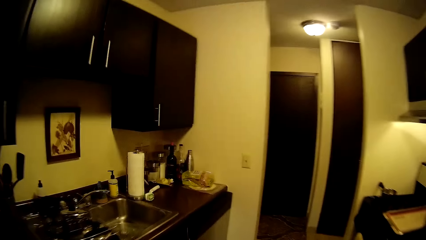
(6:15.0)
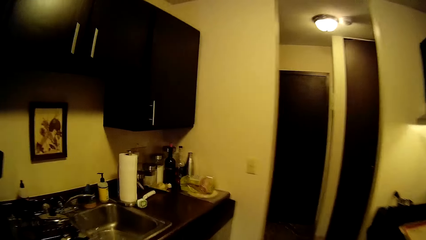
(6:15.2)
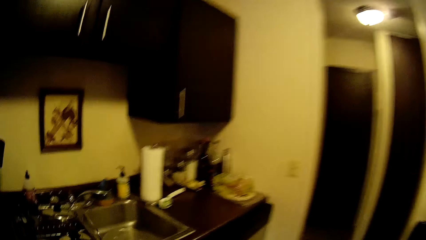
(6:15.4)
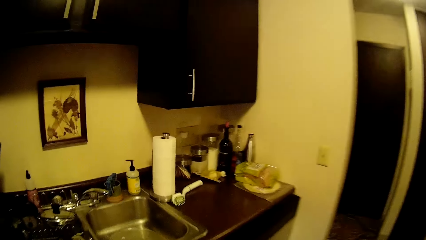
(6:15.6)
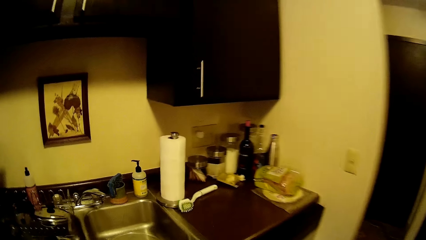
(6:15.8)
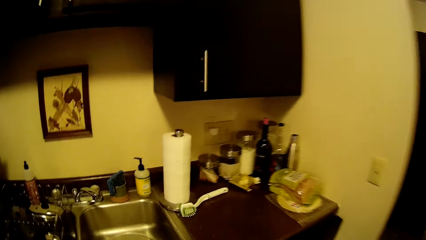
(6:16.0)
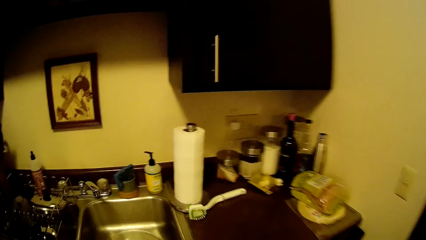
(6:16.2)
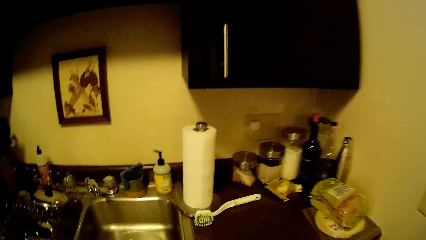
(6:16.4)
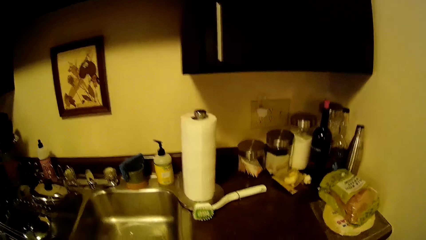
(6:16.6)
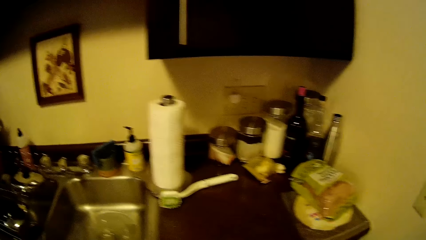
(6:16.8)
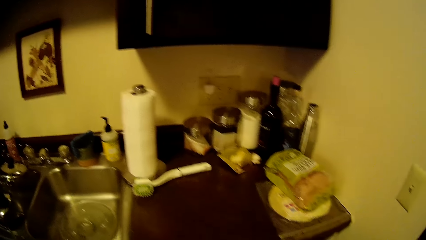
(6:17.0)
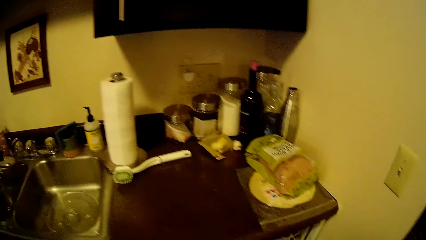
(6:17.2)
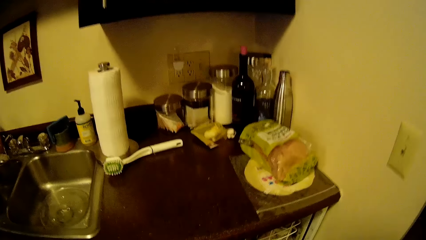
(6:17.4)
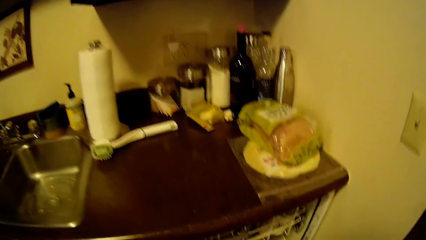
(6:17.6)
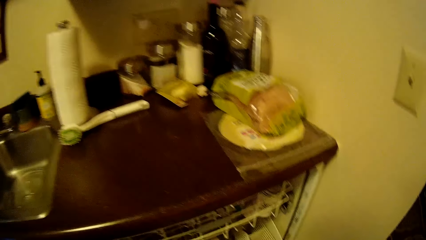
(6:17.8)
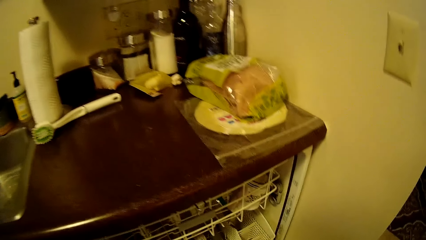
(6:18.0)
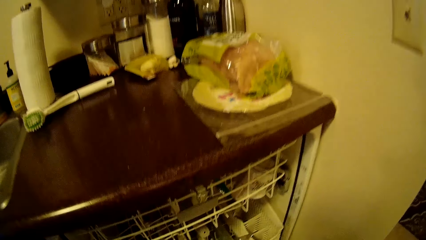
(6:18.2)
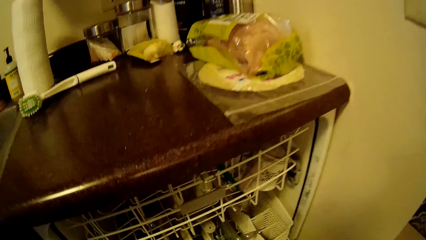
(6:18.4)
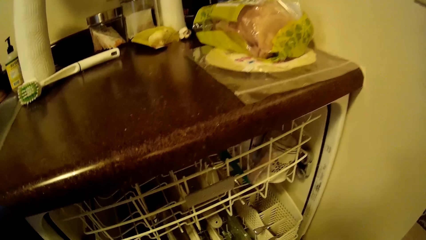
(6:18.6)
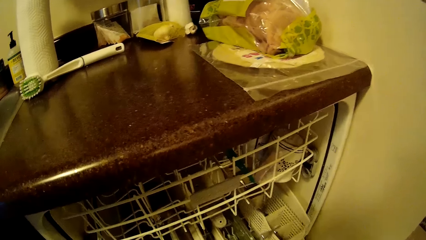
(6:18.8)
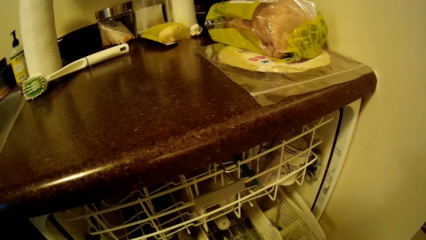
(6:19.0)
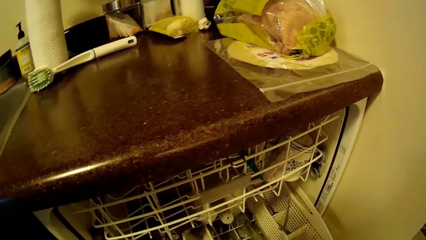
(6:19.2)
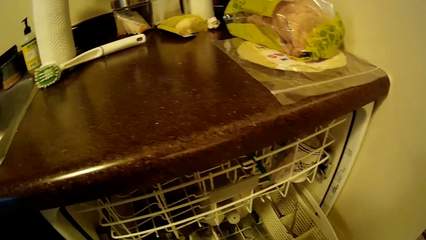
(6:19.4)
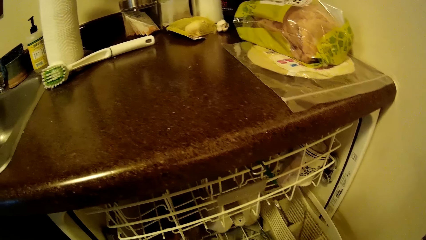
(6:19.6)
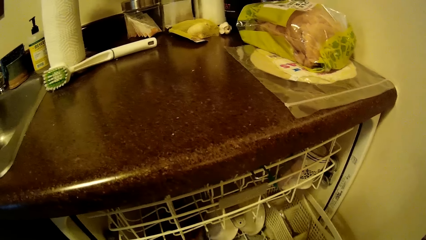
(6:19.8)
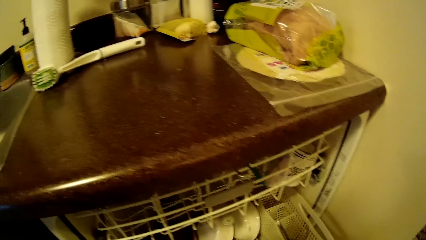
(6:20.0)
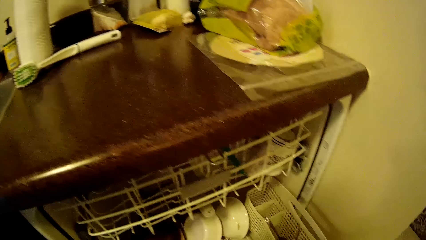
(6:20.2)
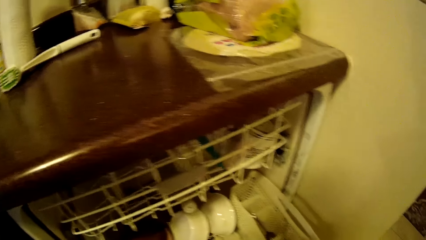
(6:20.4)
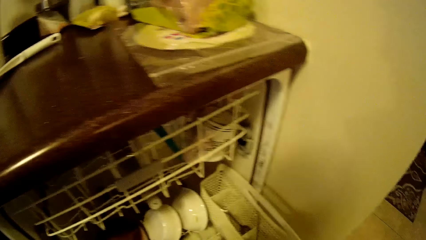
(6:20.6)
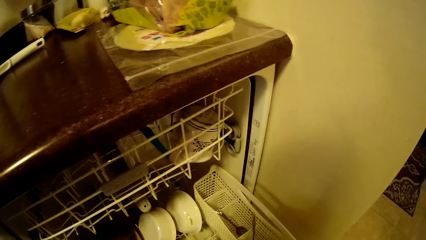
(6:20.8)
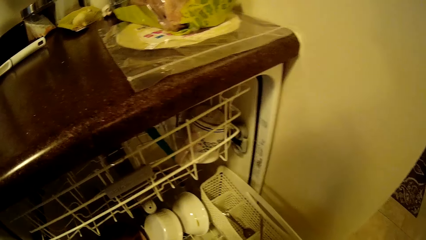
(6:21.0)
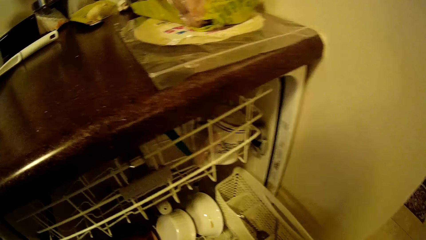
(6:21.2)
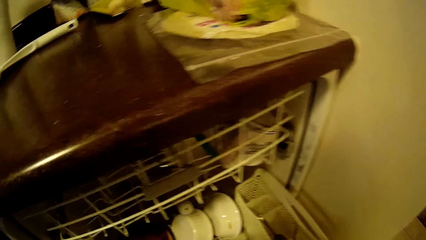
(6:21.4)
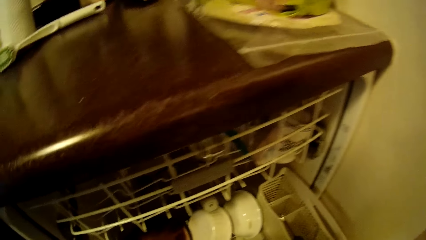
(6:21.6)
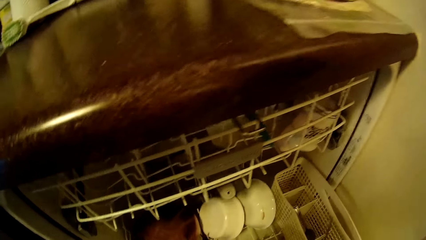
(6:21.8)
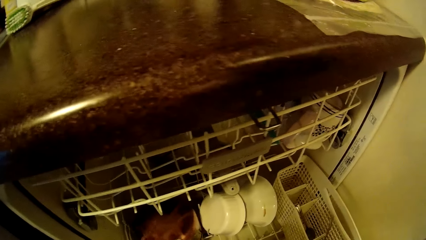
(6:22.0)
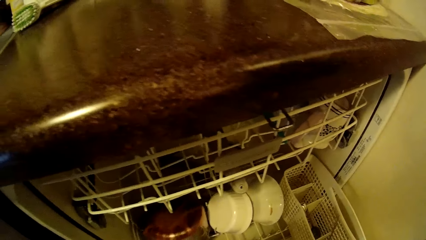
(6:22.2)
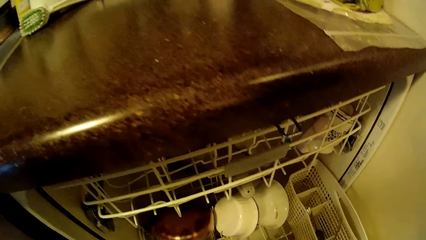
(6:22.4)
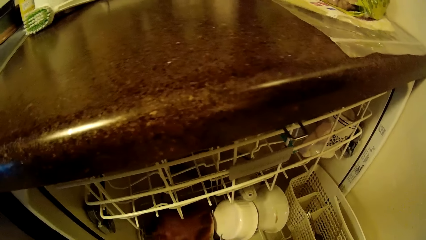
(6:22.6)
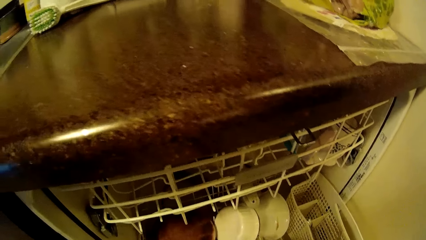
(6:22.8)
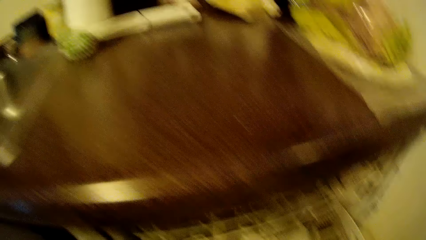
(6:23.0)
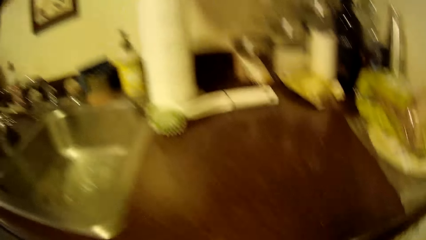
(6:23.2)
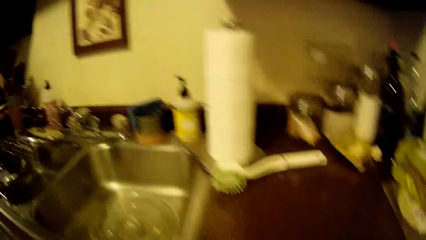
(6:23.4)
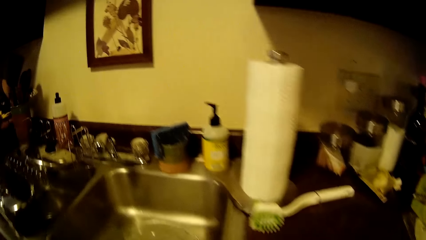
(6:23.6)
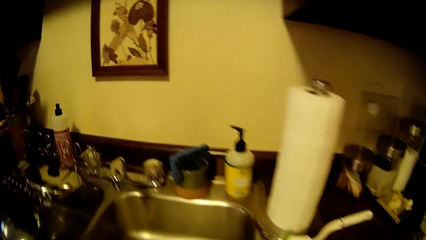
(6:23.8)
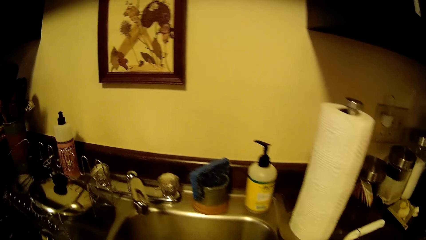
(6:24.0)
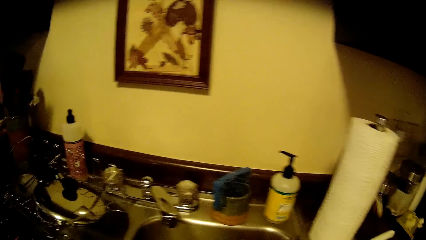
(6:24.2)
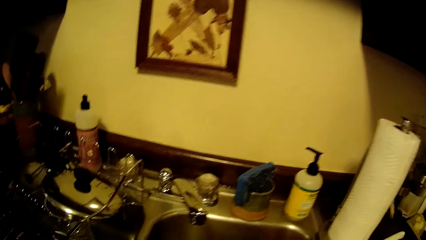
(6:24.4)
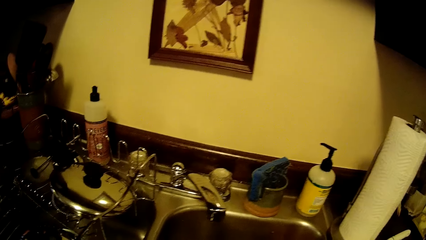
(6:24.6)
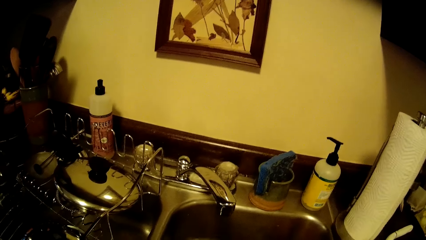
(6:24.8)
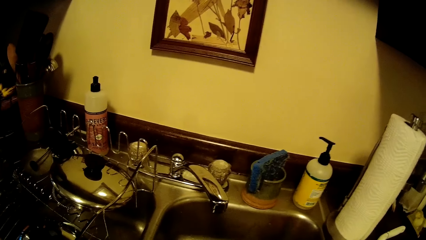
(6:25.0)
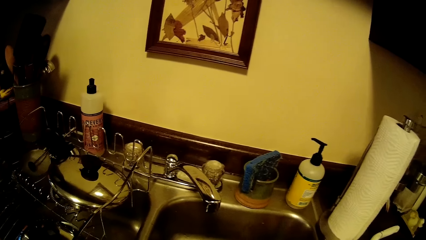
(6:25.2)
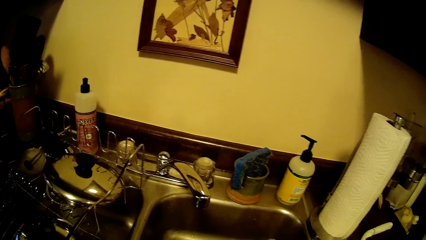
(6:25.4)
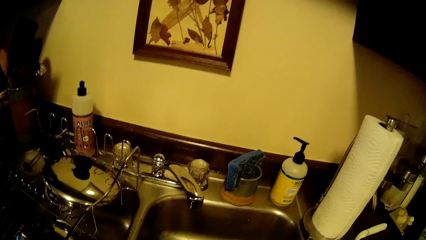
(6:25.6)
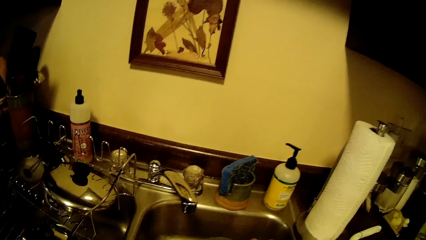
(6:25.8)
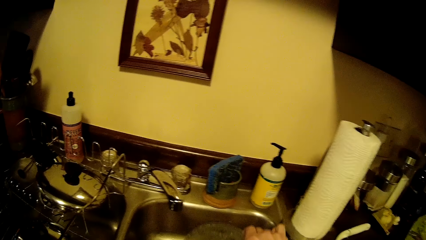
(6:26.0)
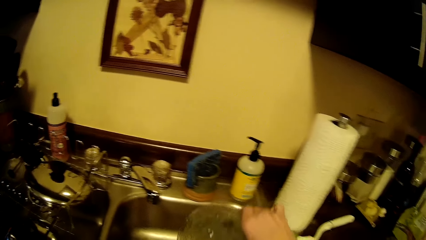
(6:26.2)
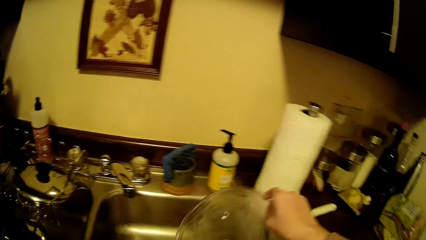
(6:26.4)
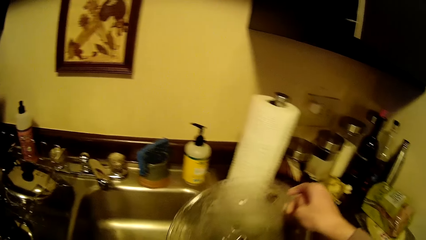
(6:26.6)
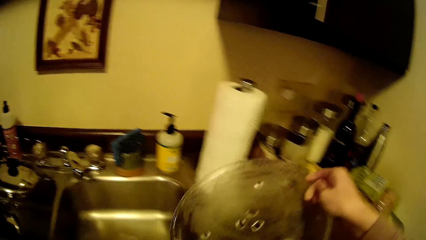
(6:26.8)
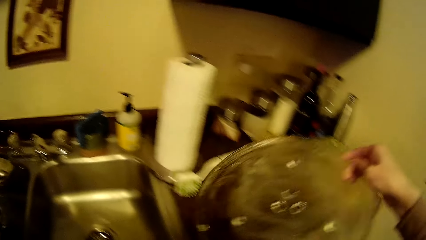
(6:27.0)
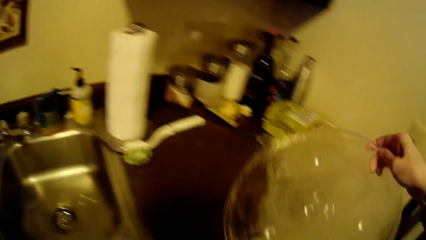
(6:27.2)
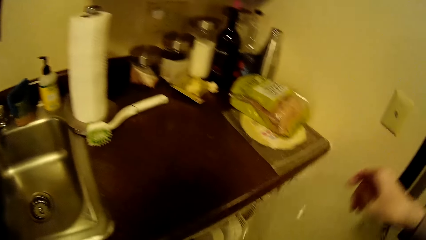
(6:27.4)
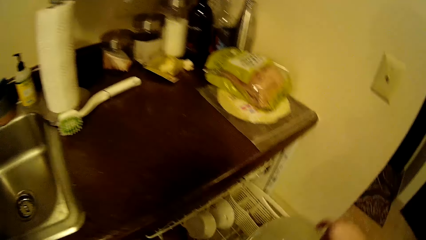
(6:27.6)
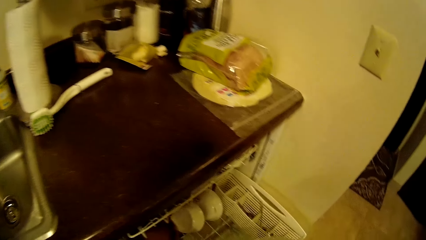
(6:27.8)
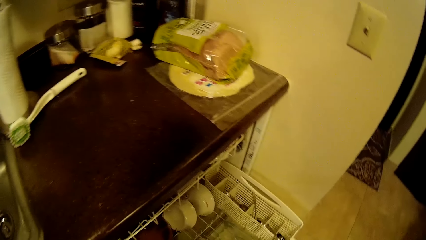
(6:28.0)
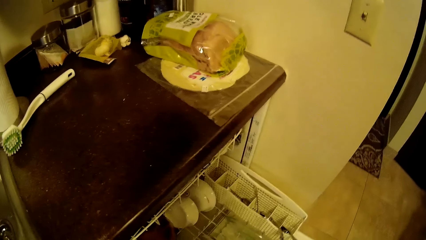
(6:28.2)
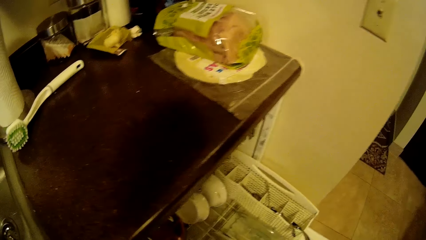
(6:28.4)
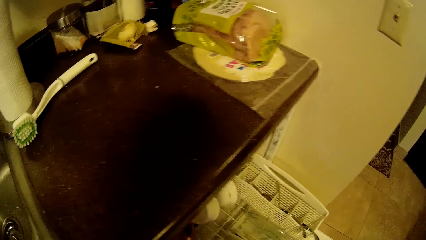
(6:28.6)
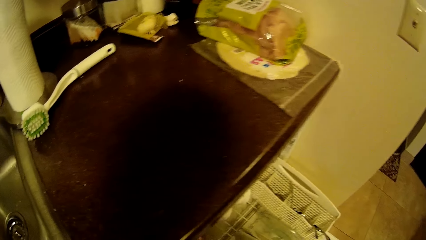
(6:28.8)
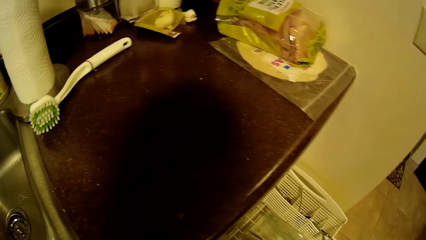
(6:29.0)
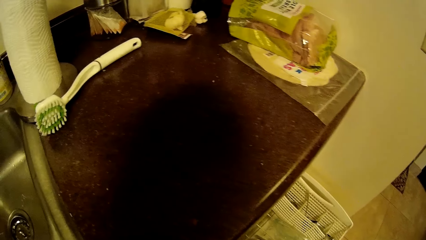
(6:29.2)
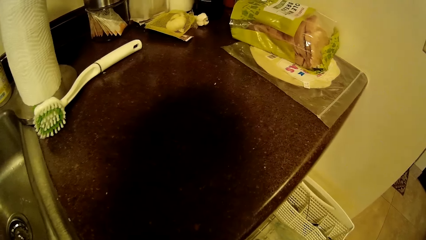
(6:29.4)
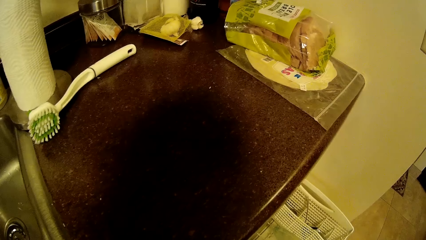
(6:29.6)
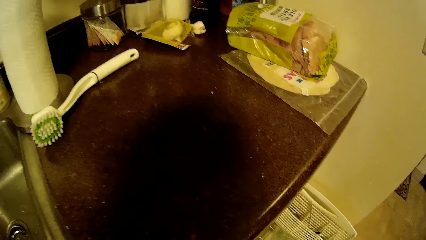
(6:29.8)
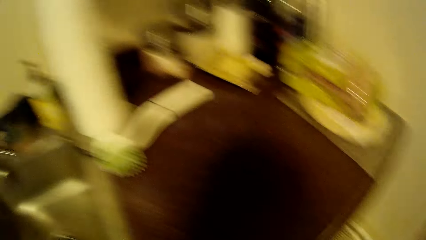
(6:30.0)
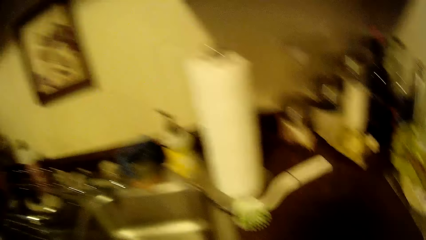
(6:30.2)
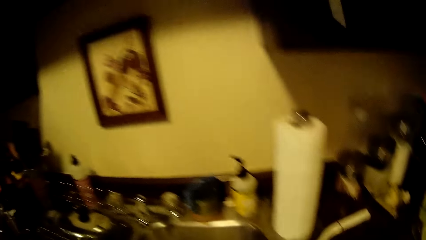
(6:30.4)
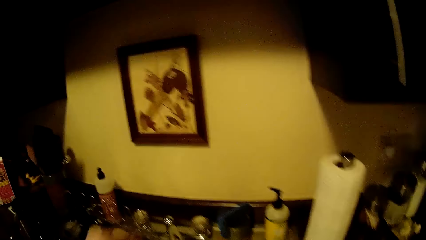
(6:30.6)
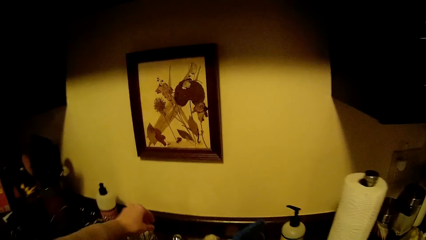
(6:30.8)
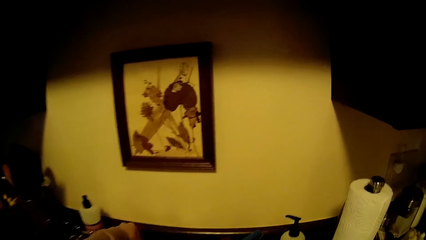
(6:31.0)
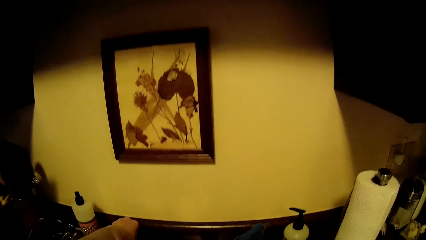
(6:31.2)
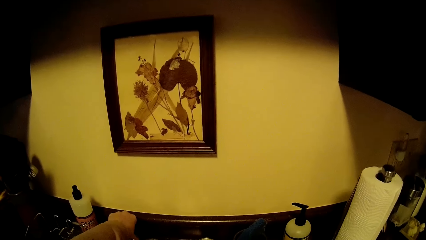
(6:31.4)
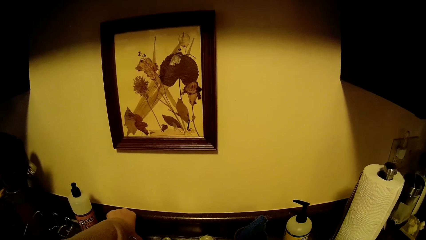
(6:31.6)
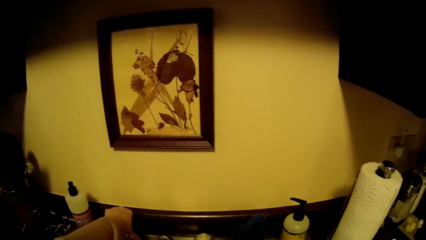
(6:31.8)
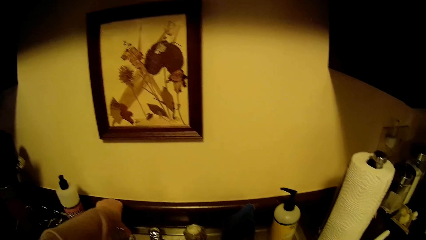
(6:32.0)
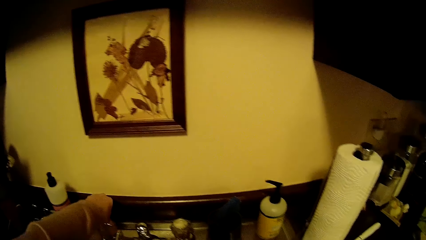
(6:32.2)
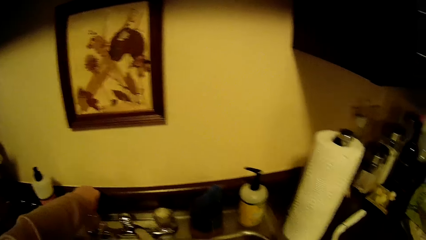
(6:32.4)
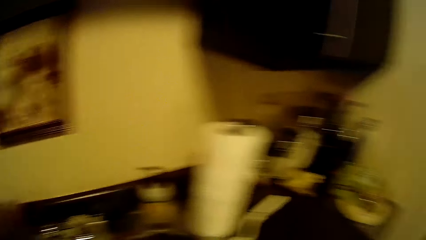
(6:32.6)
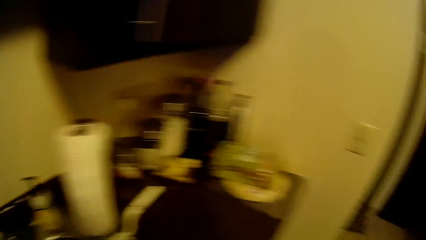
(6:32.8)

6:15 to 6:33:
The camera wearer draws out a rack or dishwasher under the cabinet with her right hand. She stands. She throws the leftover eggs in the plate on her right hand into the sink. She picks up a microwave turntable from the sink. She places the microwave turntable in the dishwasher. She turns on the tap. She tightens the tap head with her left hand.
